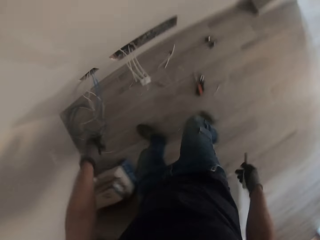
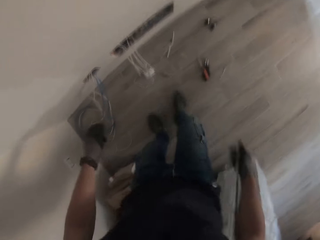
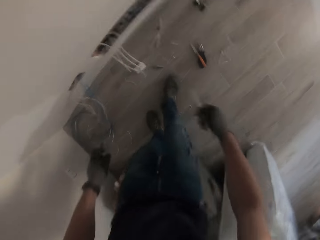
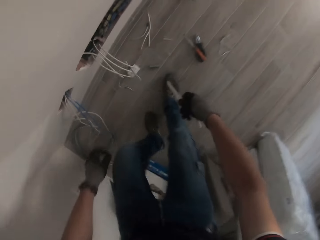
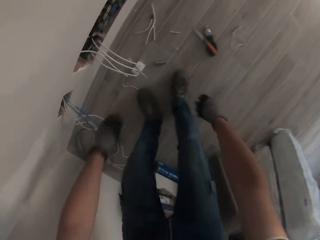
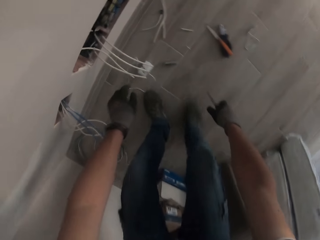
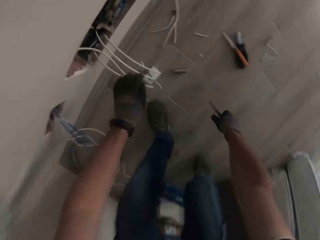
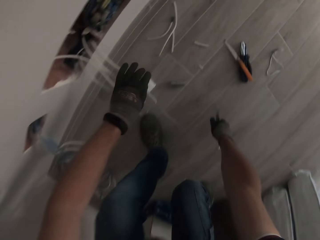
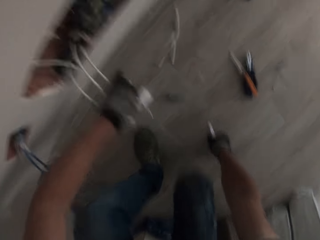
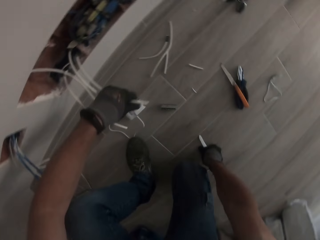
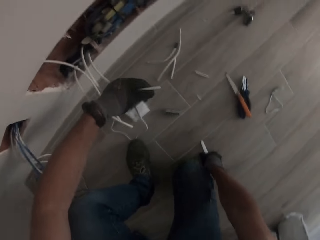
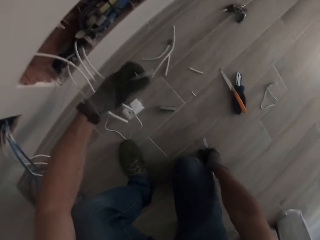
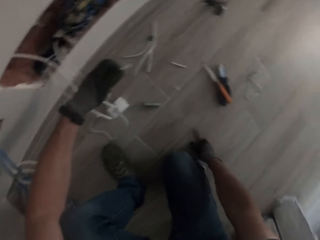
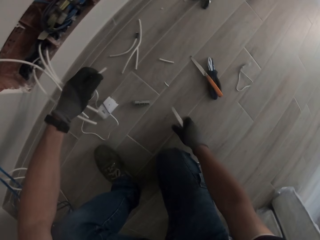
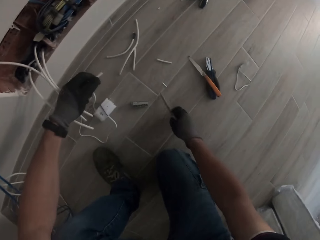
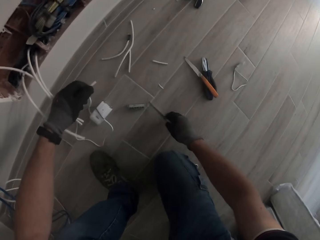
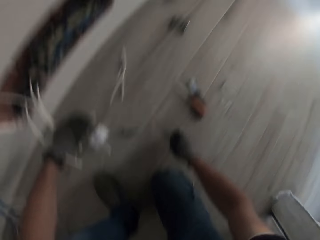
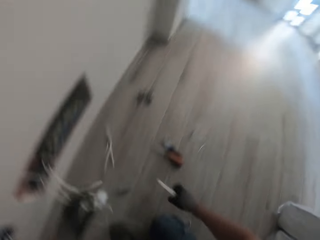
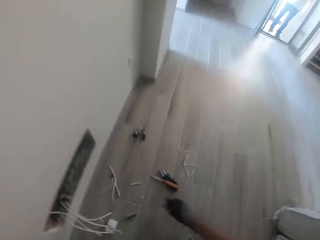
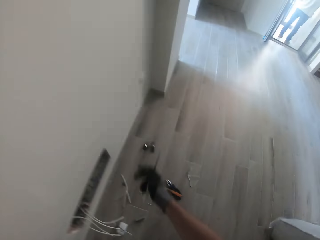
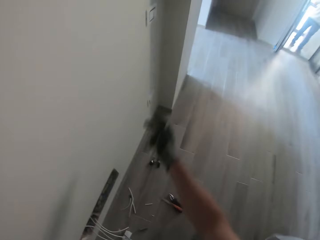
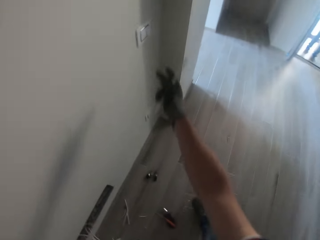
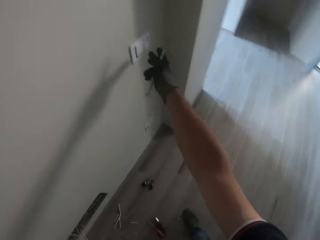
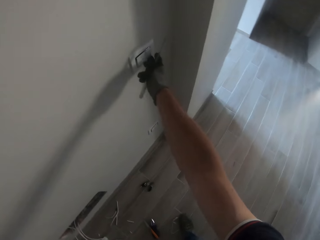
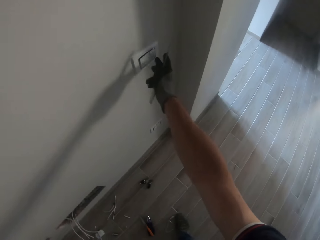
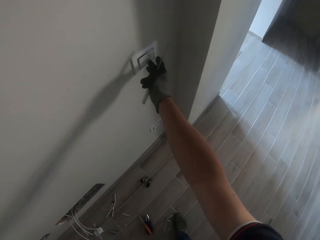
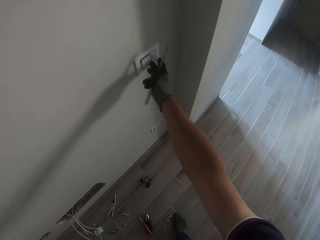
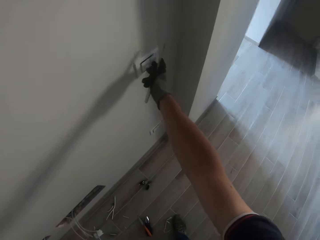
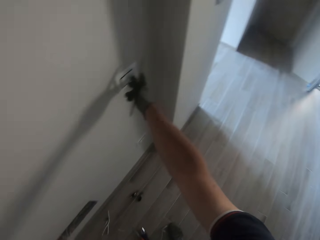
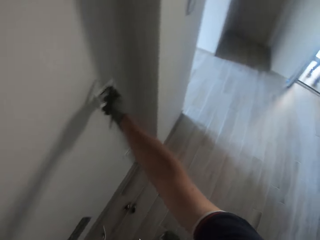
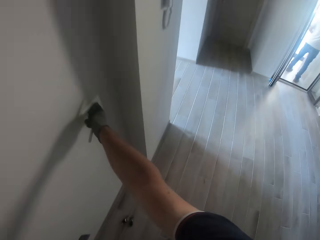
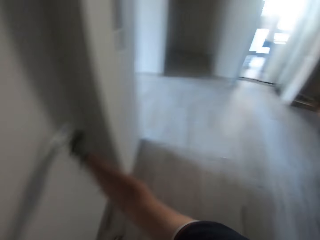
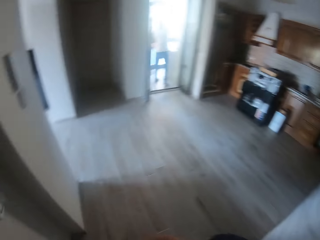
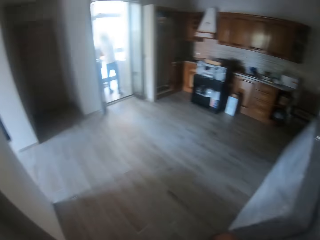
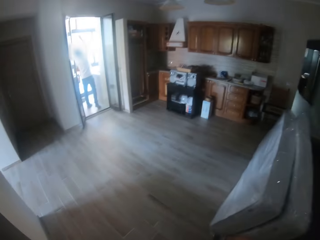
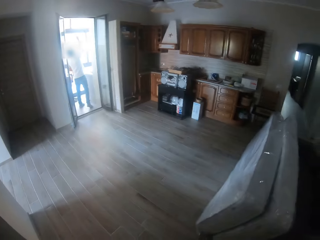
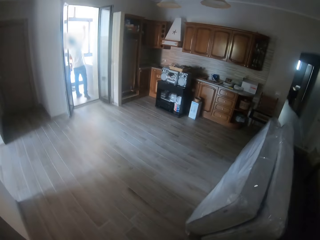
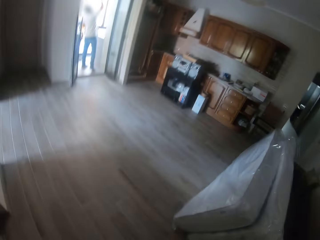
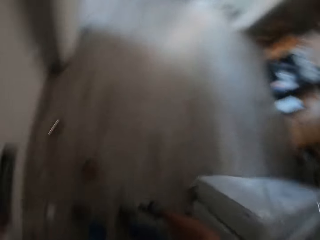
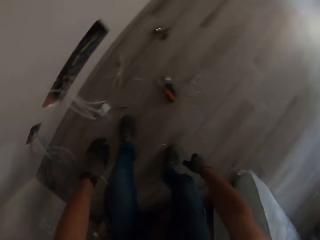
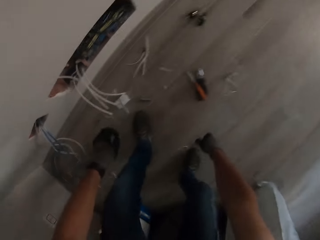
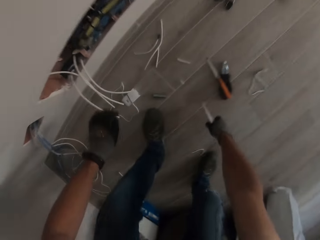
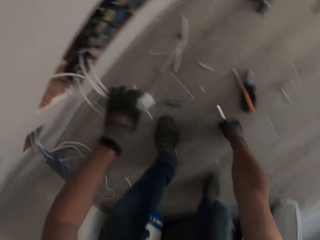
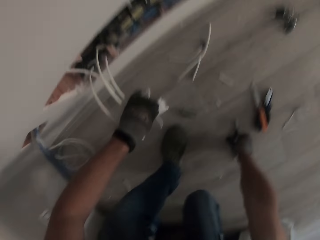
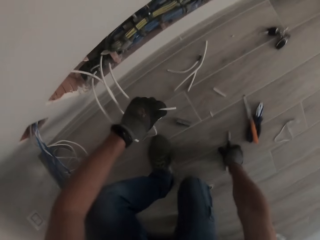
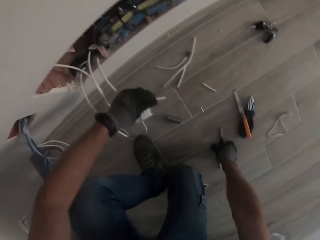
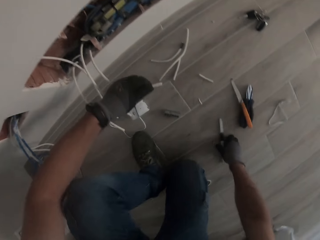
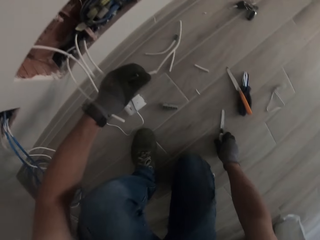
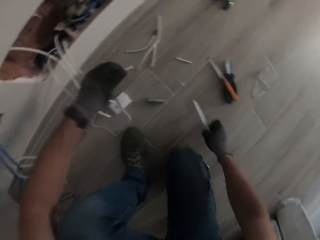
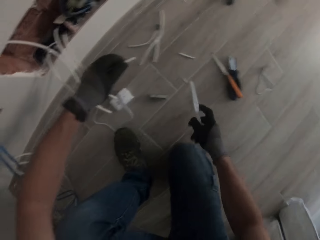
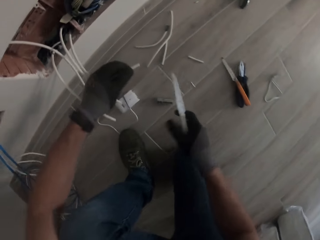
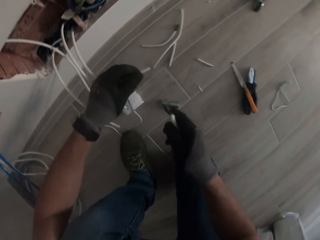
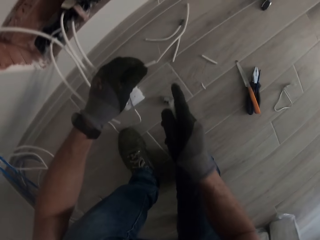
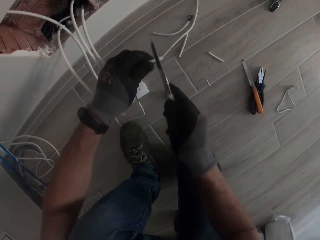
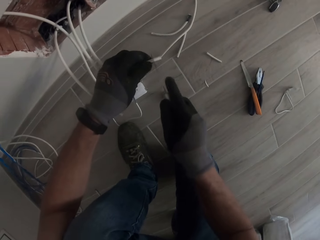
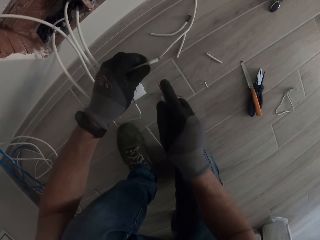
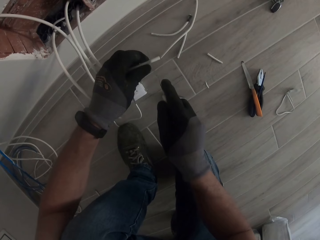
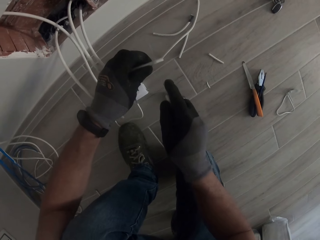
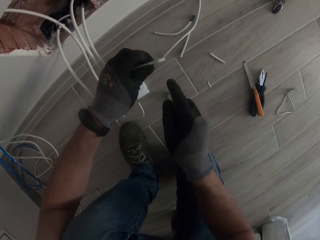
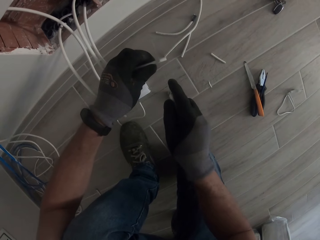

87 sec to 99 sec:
The camera wearer picks up a wire. They bend down and touch the wires. They turn off the switch. They pick up a knife.

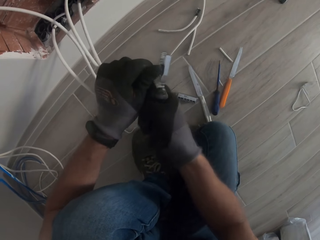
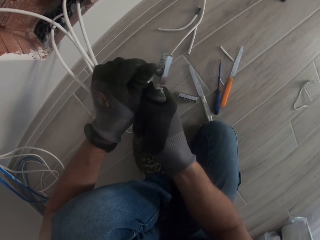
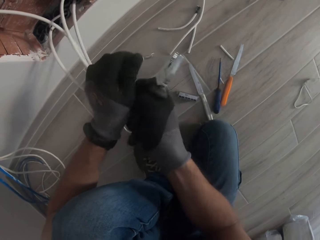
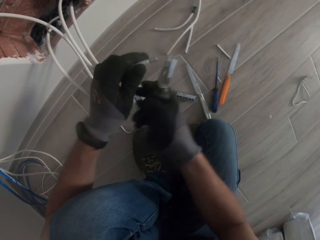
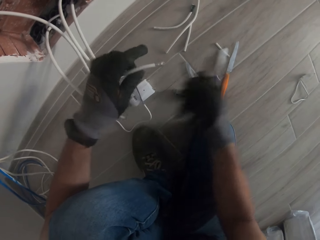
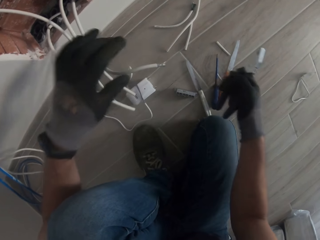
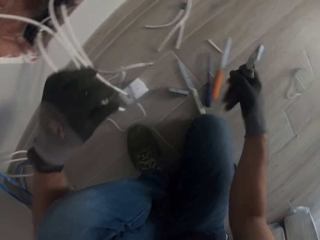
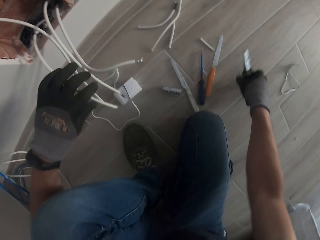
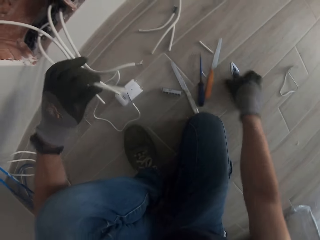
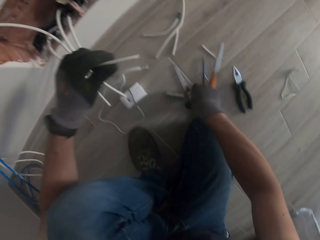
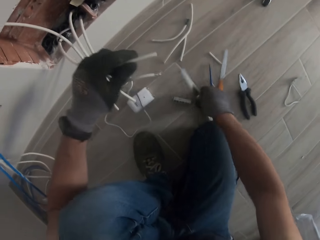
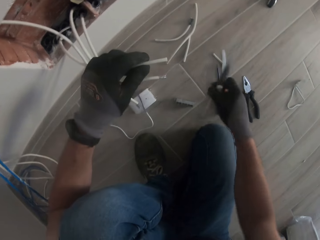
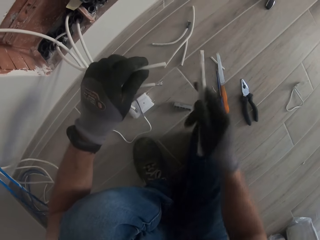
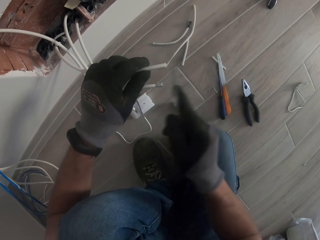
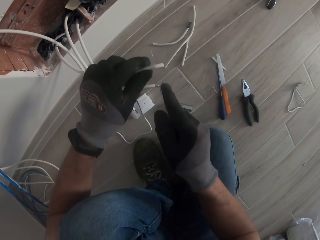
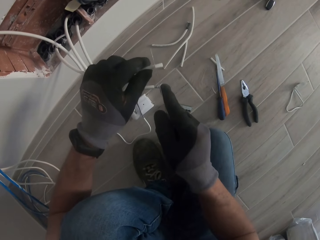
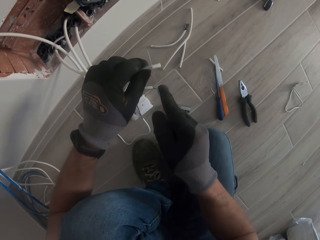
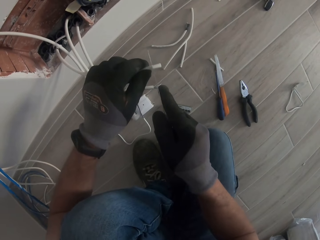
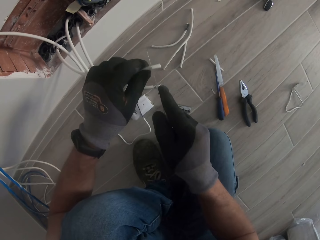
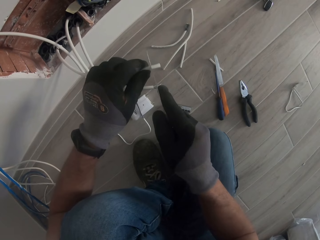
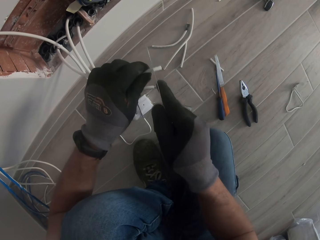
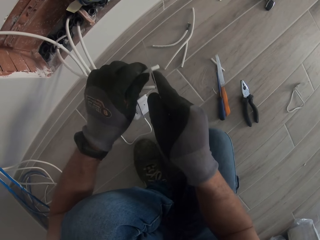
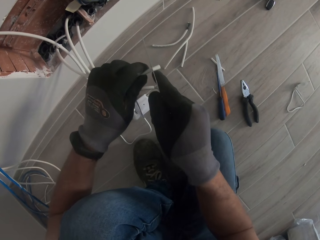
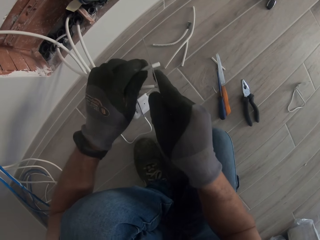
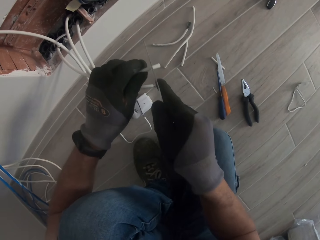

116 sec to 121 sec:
The camera wearer puts the pliers down. They pick up a knife. They cut the cable cover.

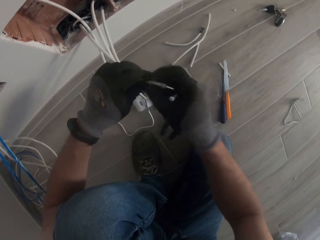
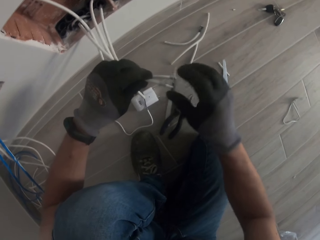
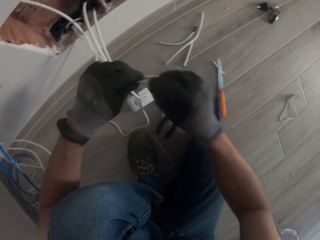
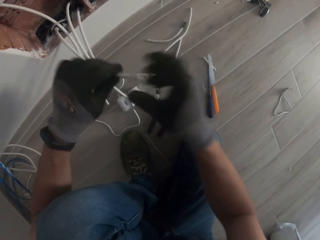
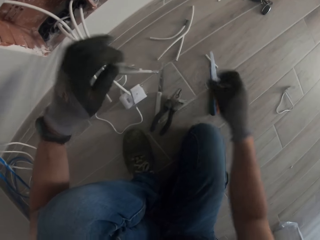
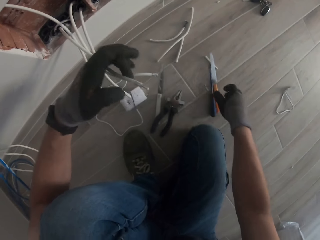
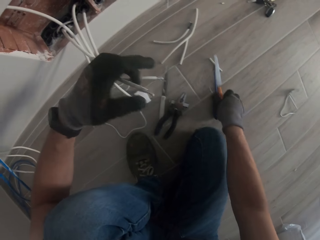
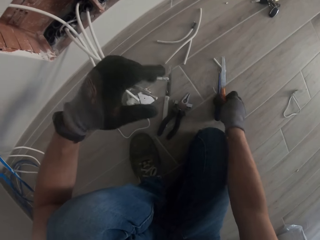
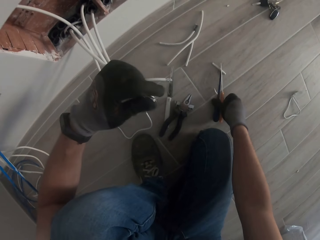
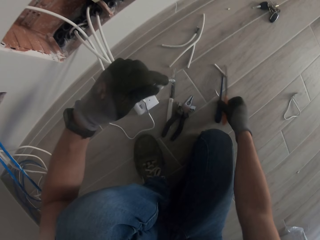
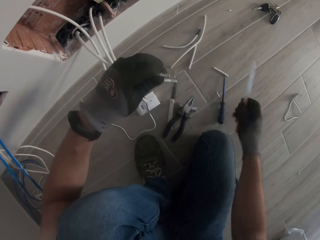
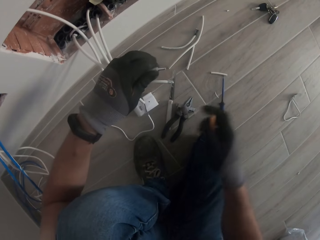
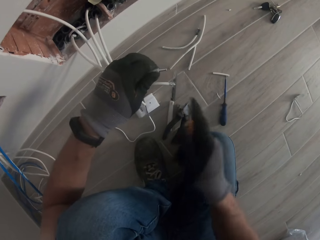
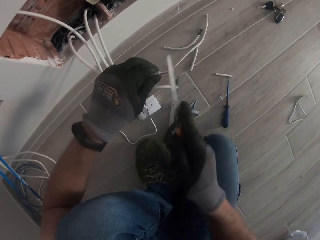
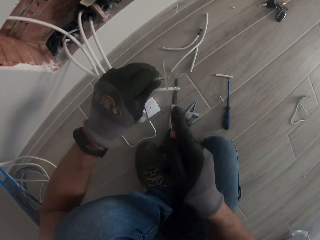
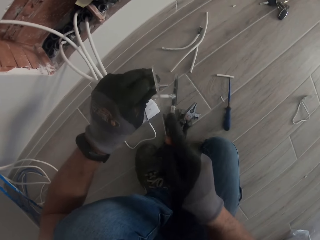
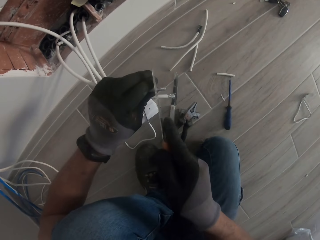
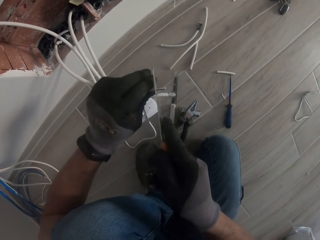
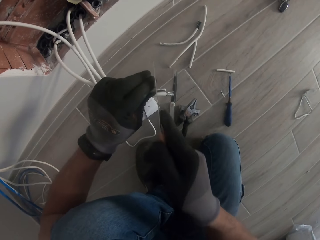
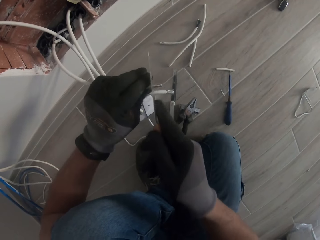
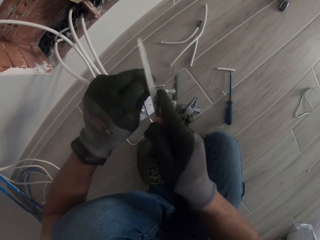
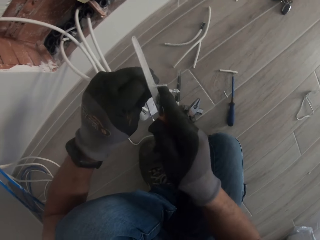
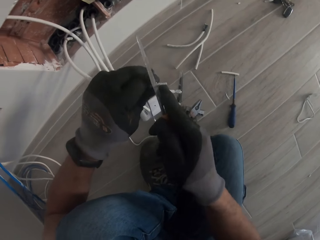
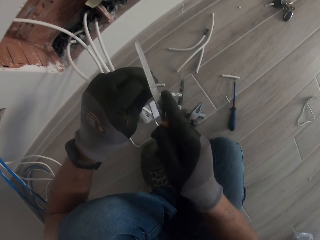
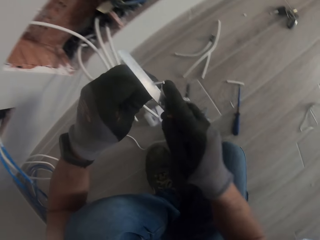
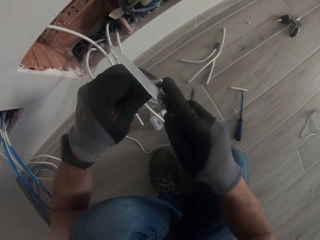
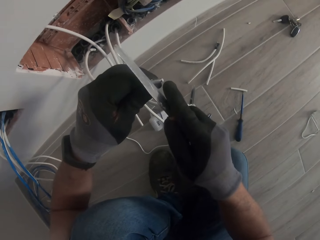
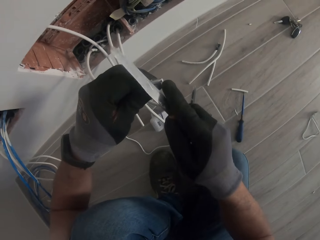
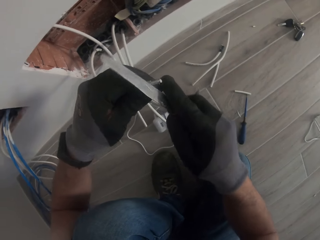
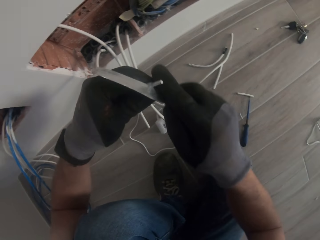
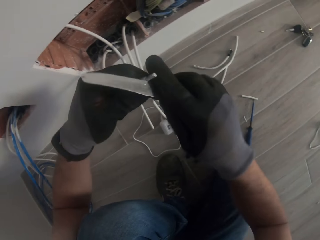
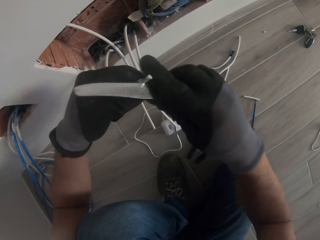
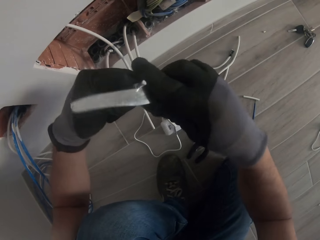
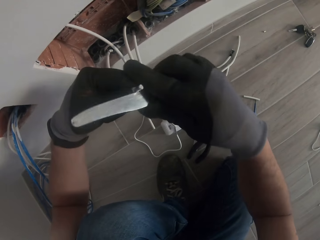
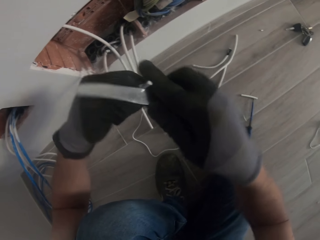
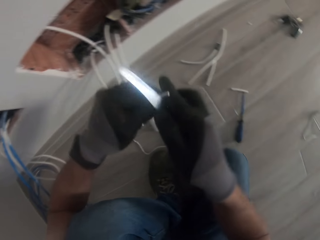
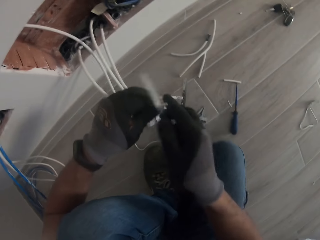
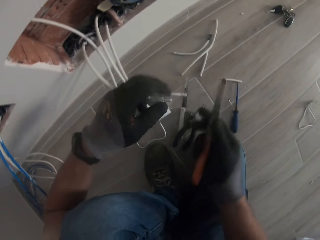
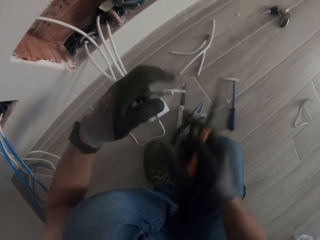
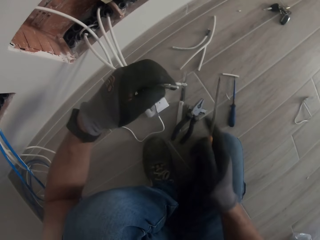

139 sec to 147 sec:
The camera wearer picks up a knife. They cut the cable around.
